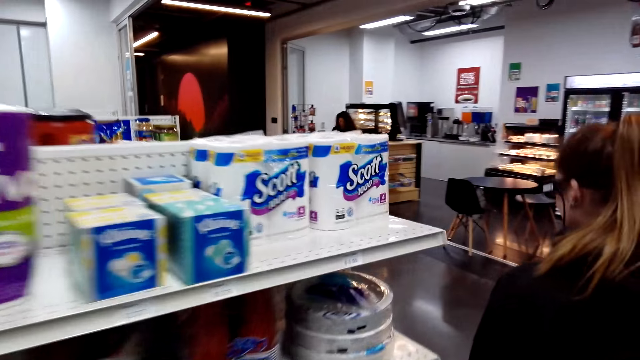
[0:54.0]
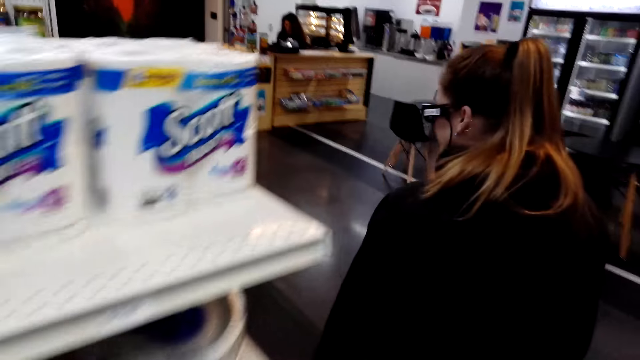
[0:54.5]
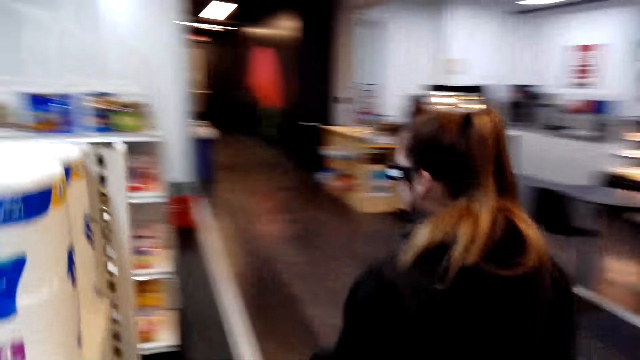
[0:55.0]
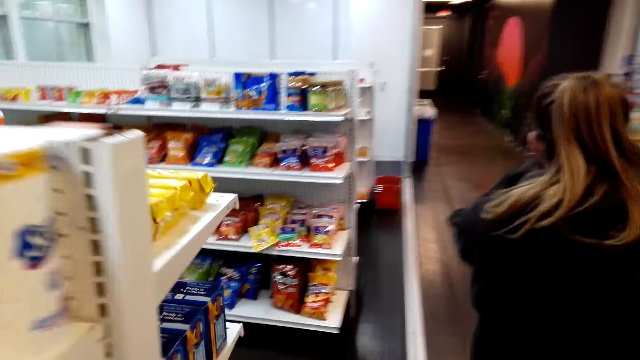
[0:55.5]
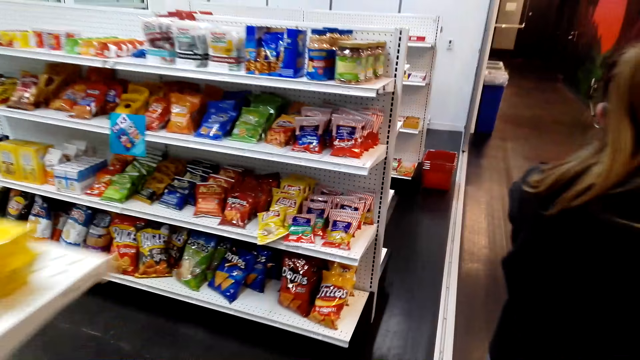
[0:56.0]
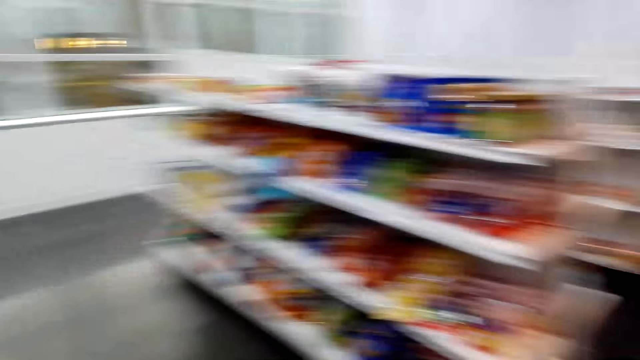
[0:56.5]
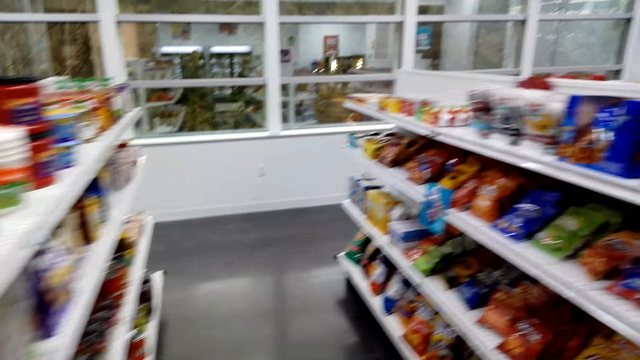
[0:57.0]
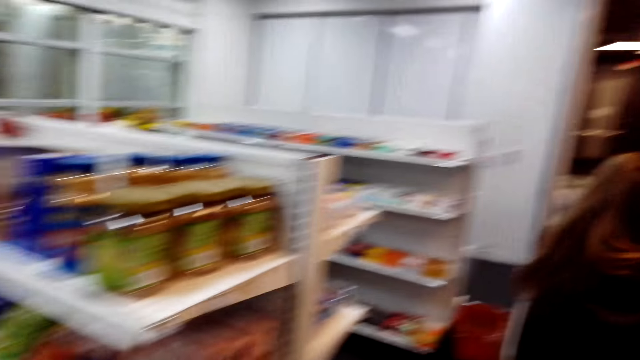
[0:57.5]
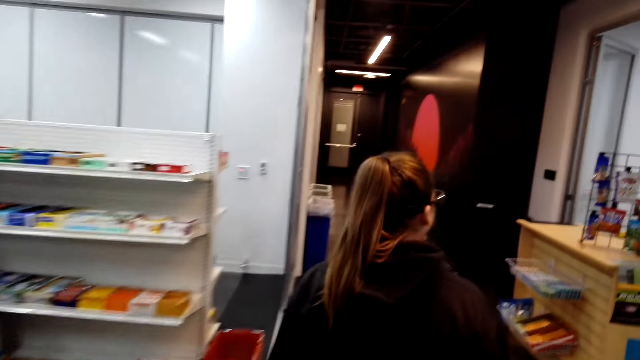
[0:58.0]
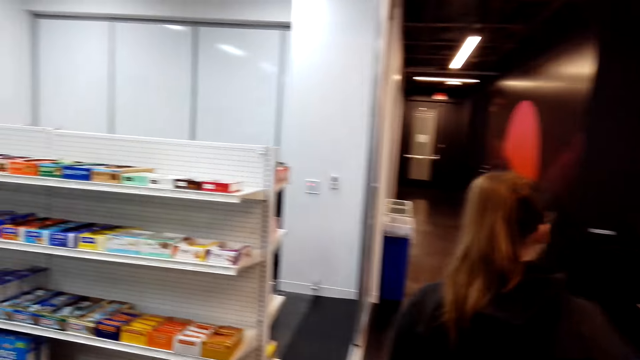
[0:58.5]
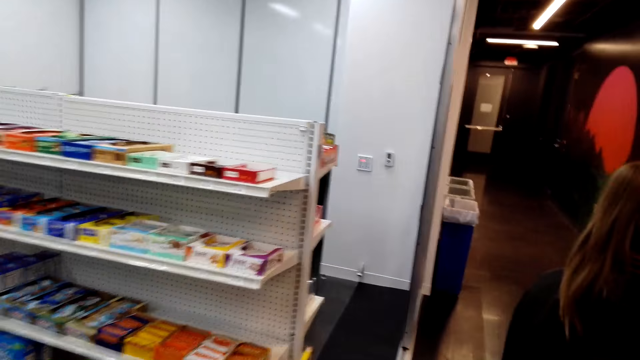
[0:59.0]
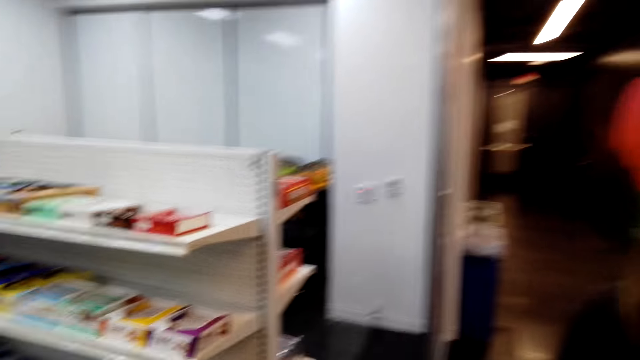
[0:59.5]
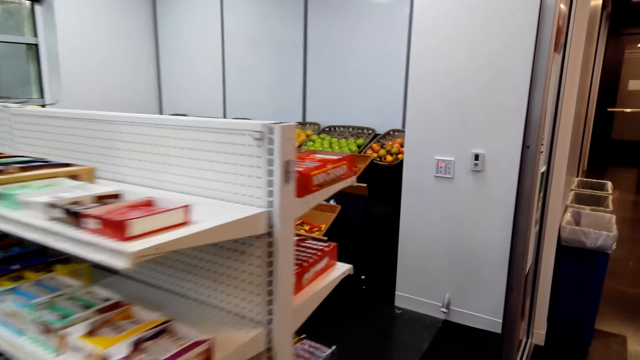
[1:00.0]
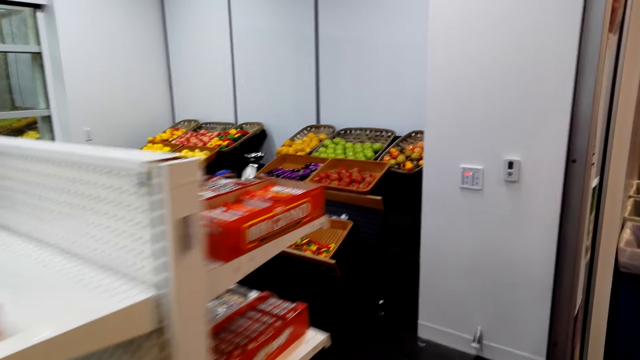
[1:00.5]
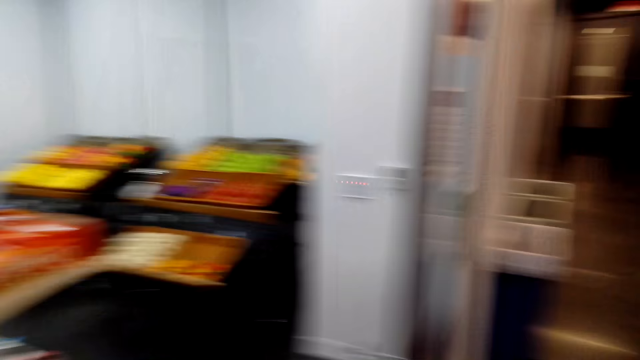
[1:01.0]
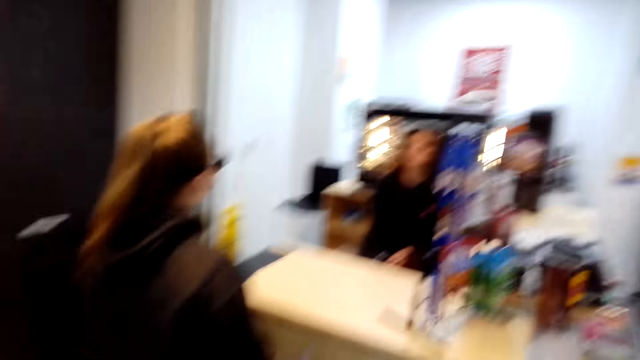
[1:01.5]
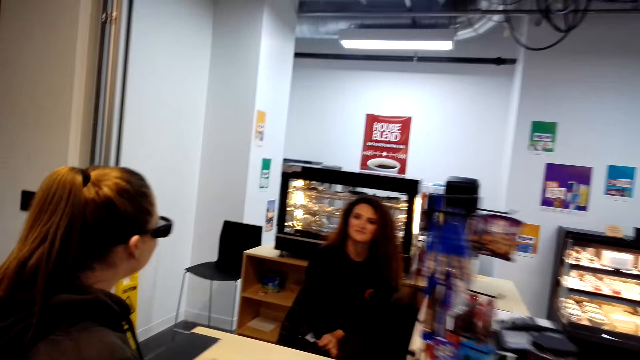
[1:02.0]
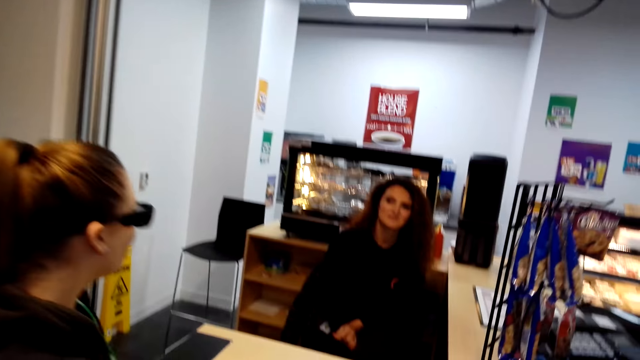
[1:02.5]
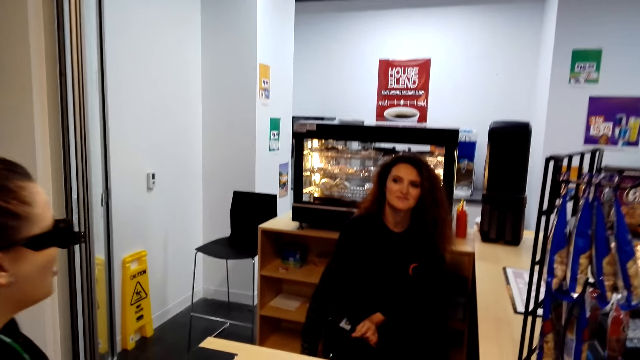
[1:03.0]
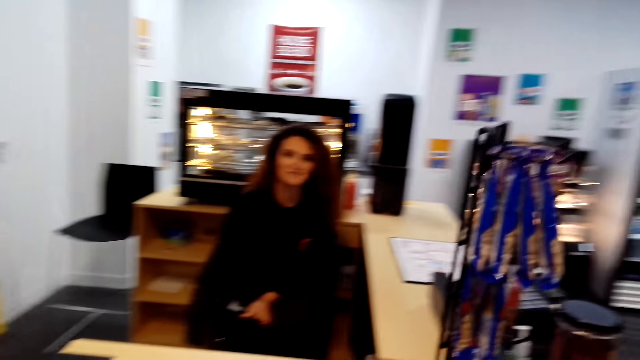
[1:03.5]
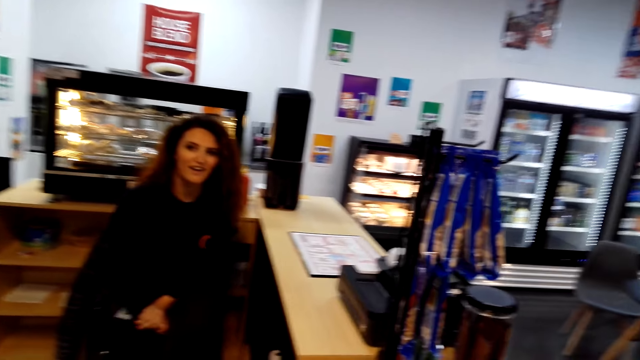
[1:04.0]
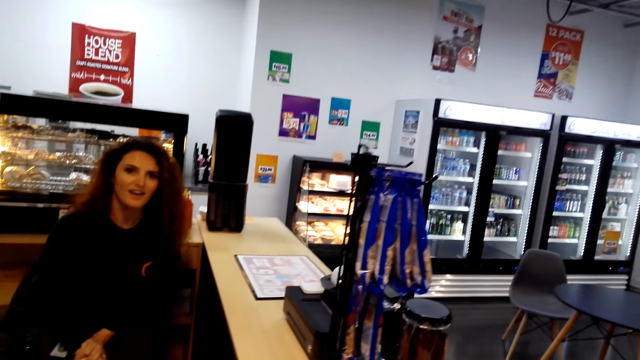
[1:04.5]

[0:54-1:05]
The camera wearer looks around a supermarket. They walk around the supermarket. They look around the supermarket. A lady stands at the counter. Another lady interacts with a cashier. A third lady stands in the counter.

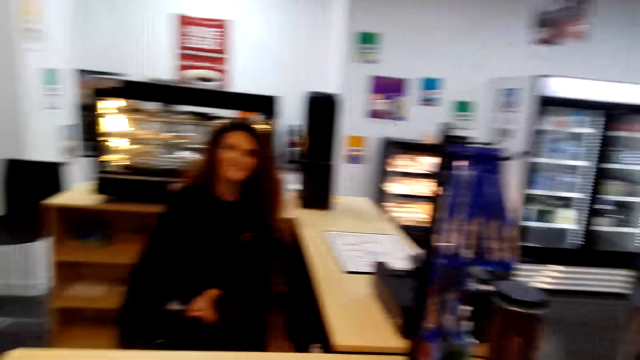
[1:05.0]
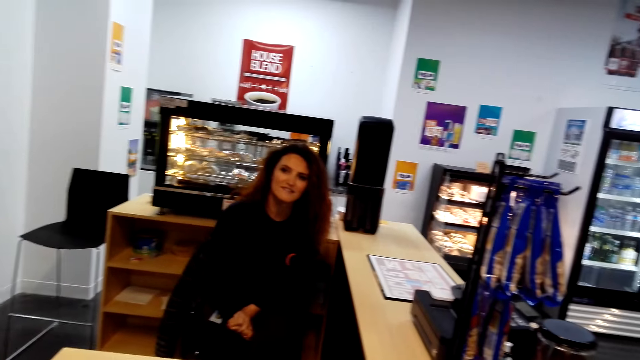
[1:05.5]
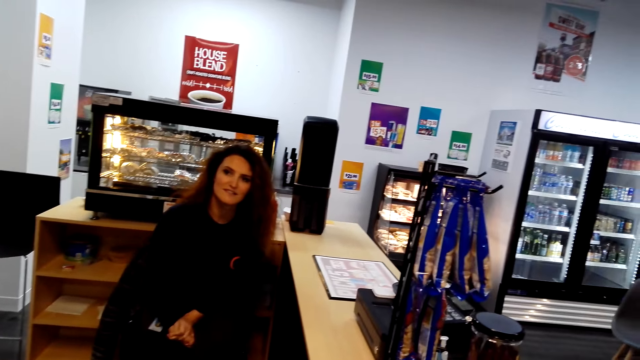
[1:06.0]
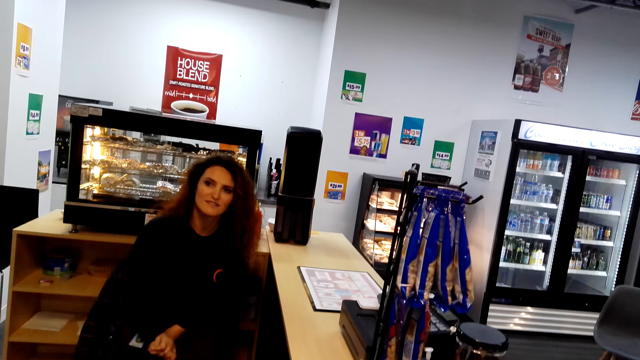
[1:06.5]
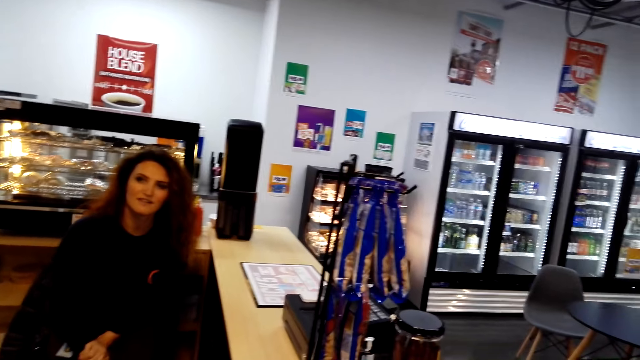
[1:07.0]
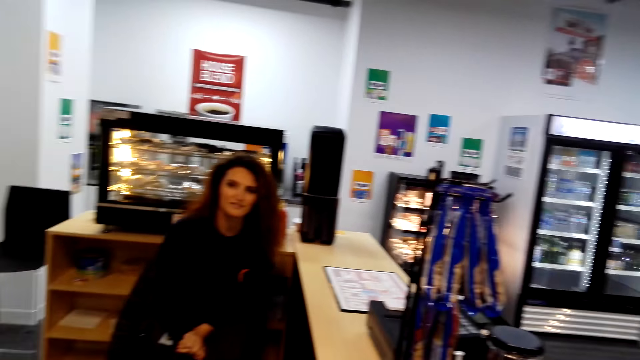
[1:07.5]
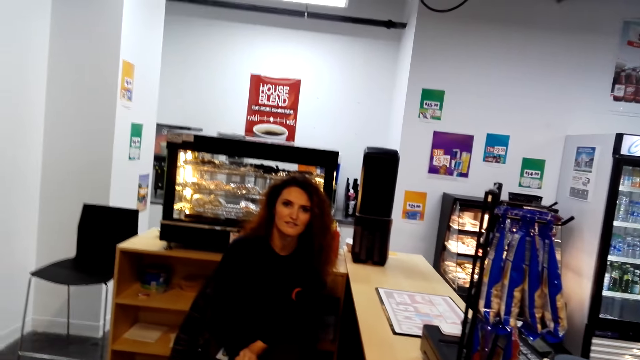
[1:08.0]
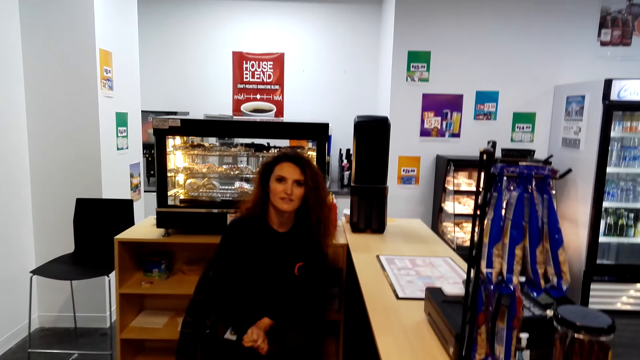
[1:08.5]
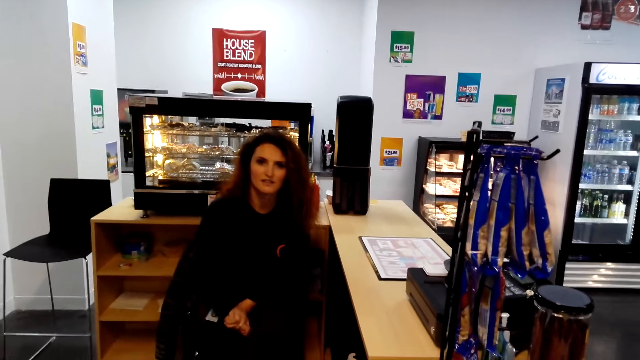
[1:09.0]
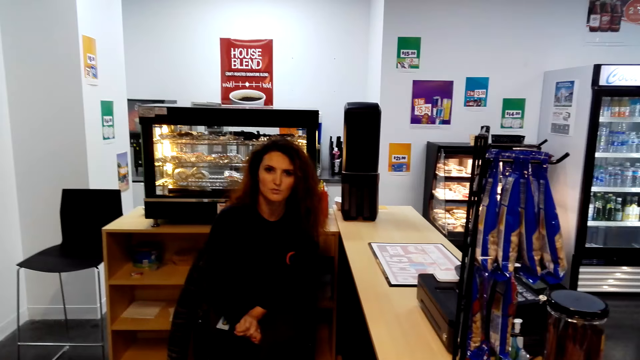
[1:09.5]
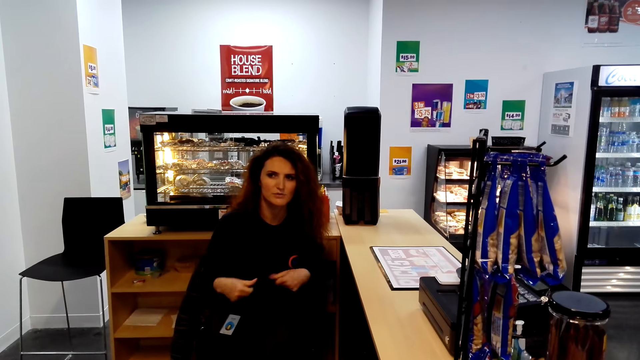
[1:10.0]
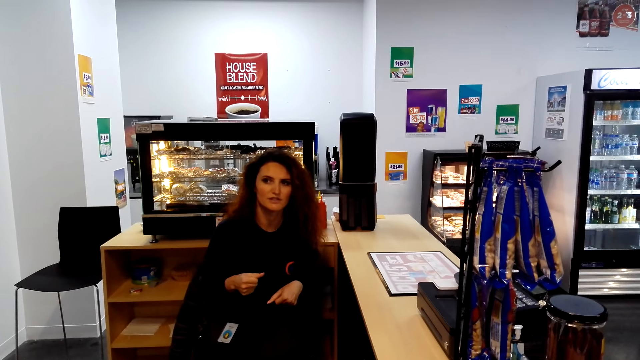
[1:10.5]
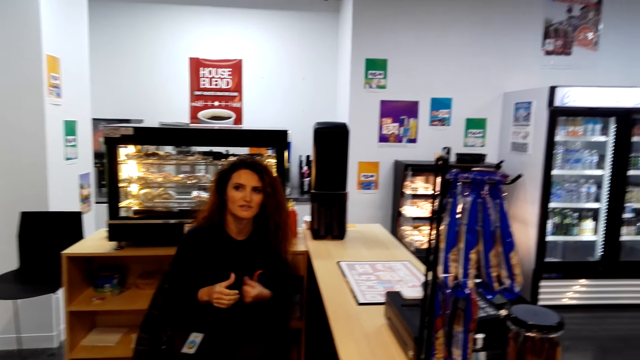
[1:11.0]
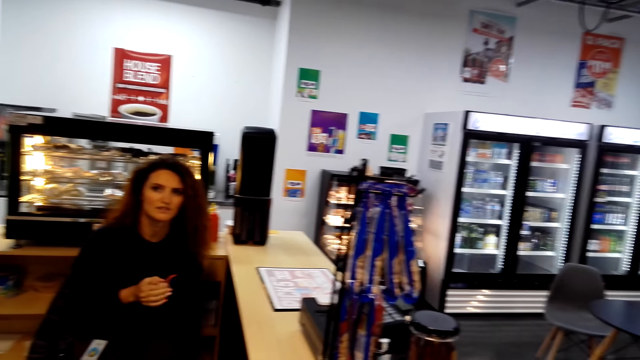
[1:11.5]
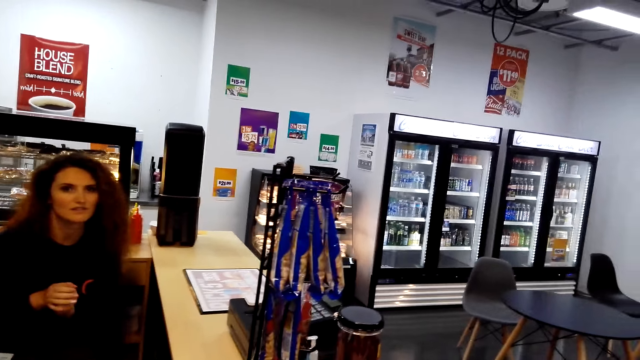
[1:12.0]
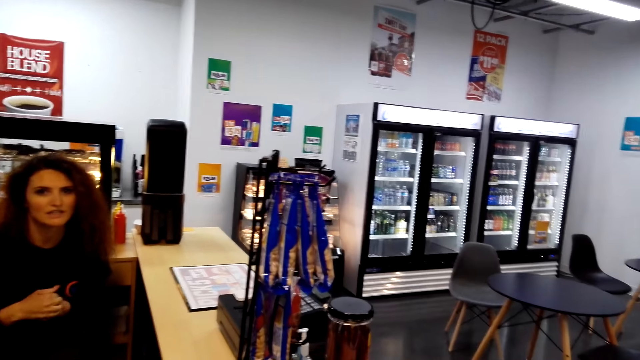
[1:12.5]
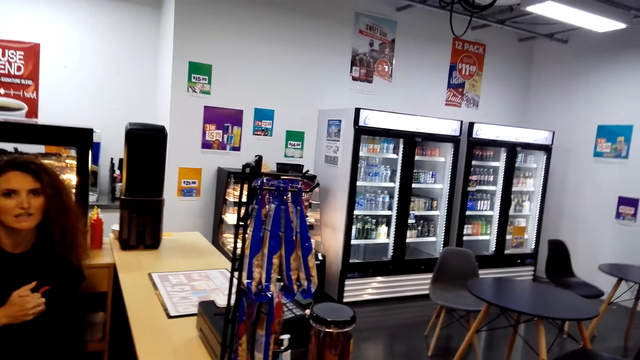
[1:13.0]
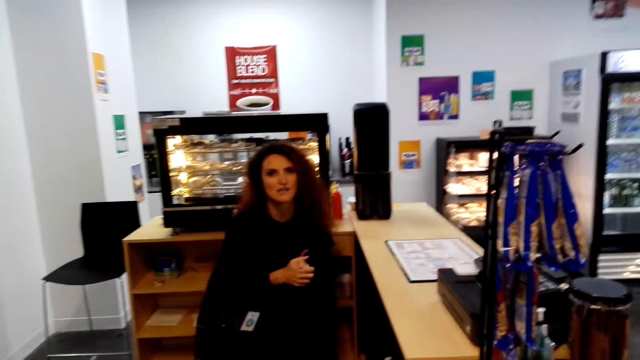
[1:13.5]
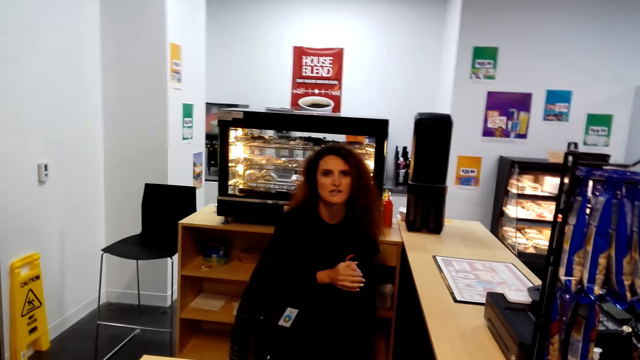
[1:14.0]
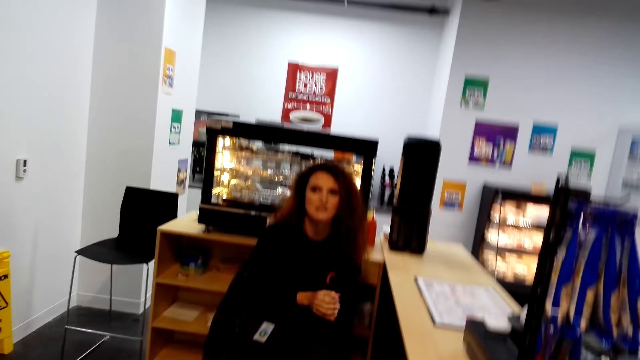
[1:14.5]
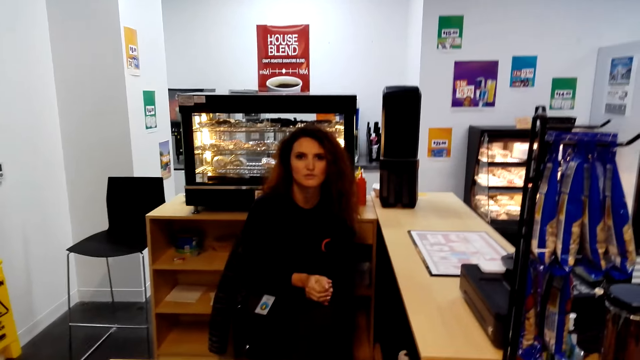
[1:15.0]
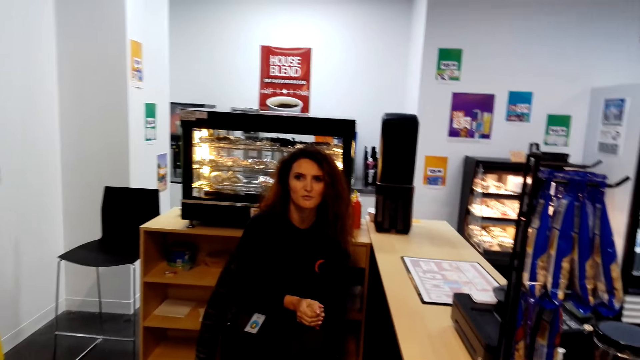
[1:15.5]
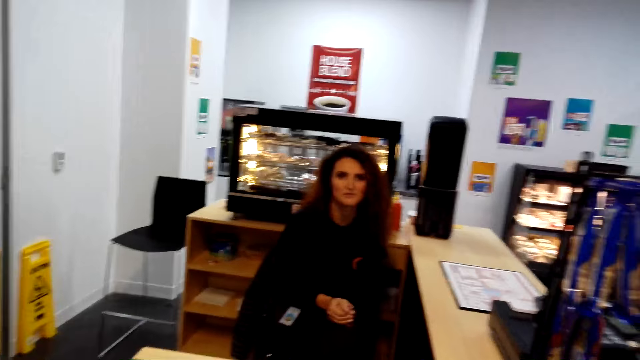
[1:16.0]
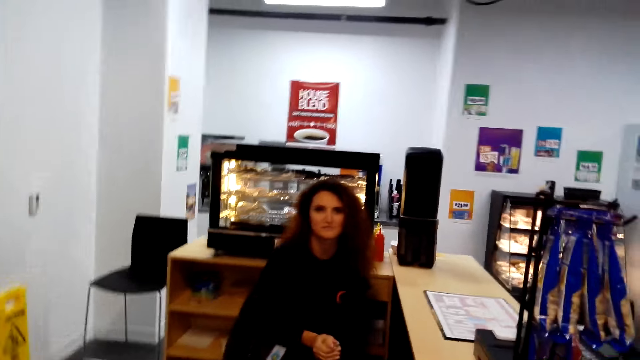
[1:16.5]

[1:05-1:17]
A lady moves her hand at the counter. The camera wearer looks around a supermarket. They interact with a cashier. Another lady moves her hands in the counter. The cashier interacts with a third lady. The camera wearer interacts with the cashier. They look around the supermarket.
